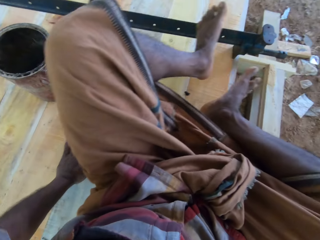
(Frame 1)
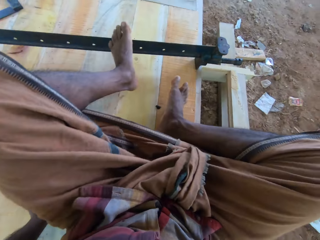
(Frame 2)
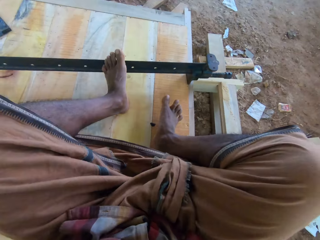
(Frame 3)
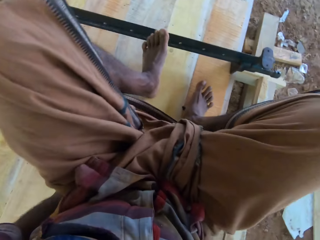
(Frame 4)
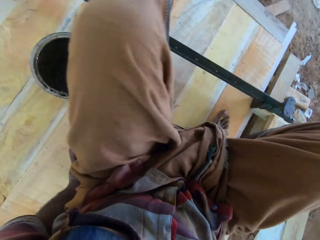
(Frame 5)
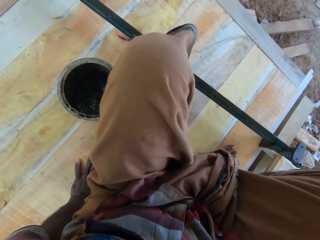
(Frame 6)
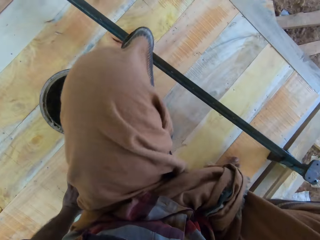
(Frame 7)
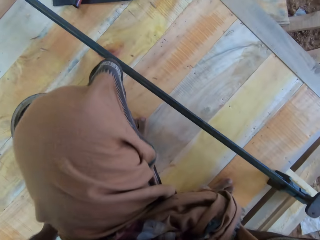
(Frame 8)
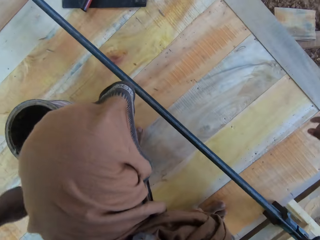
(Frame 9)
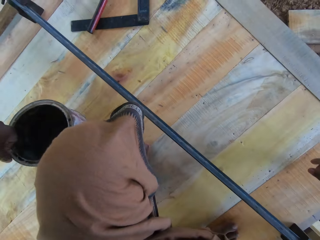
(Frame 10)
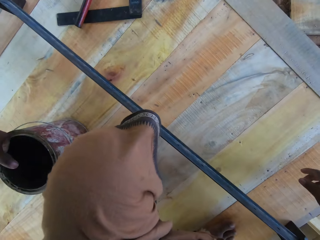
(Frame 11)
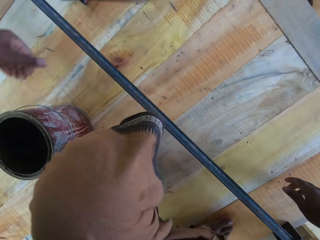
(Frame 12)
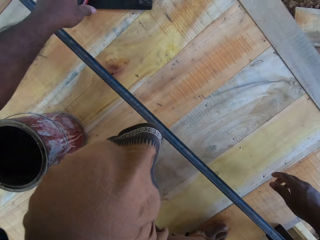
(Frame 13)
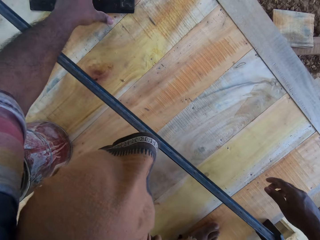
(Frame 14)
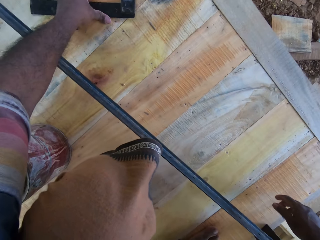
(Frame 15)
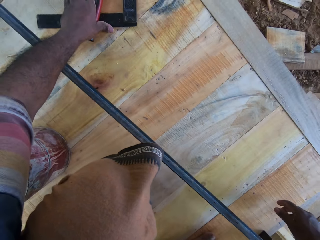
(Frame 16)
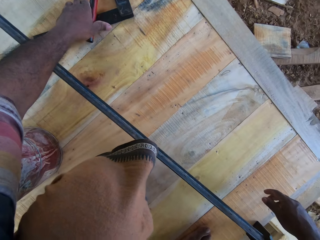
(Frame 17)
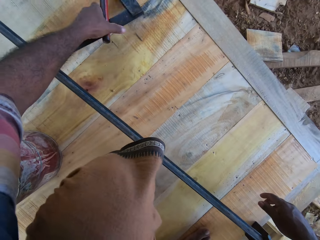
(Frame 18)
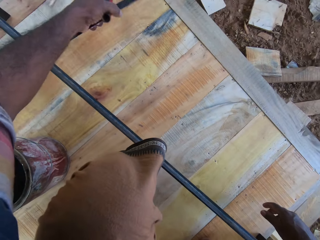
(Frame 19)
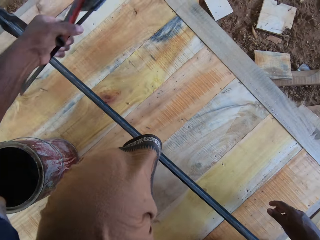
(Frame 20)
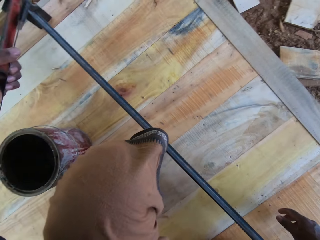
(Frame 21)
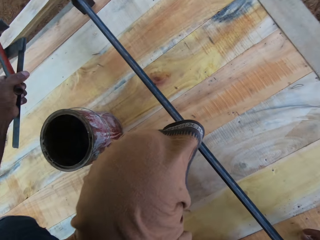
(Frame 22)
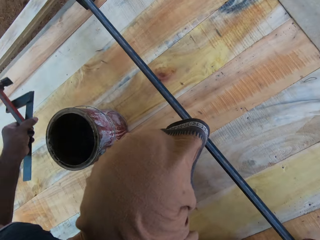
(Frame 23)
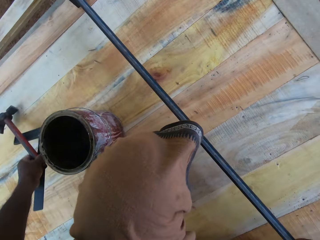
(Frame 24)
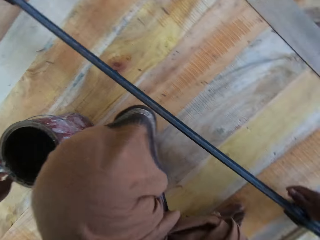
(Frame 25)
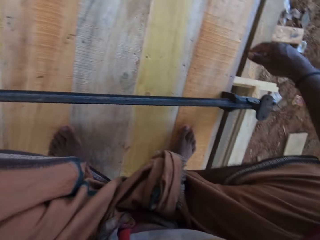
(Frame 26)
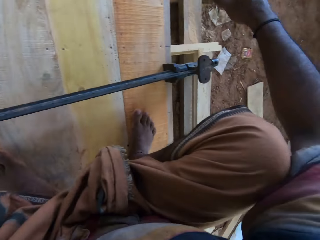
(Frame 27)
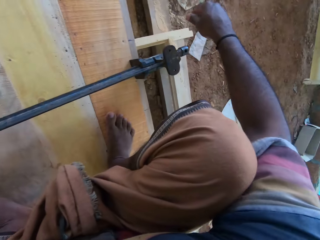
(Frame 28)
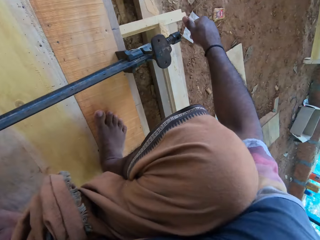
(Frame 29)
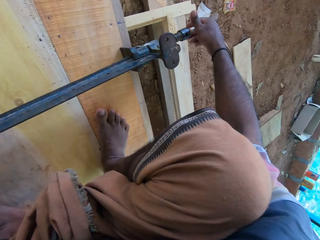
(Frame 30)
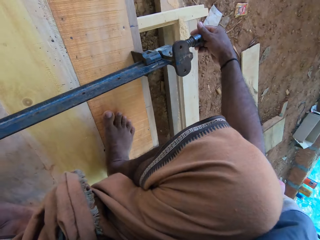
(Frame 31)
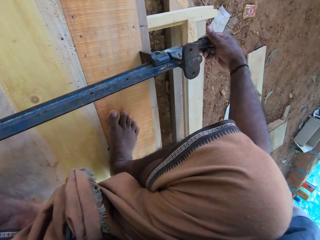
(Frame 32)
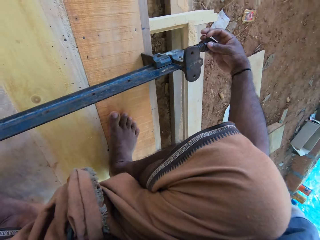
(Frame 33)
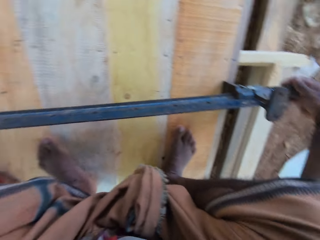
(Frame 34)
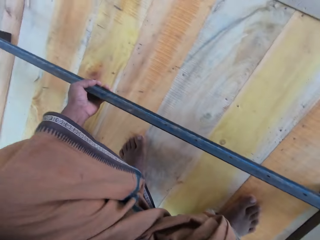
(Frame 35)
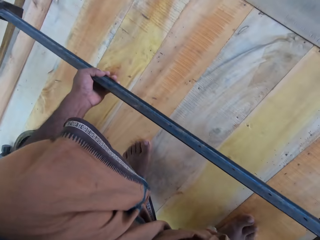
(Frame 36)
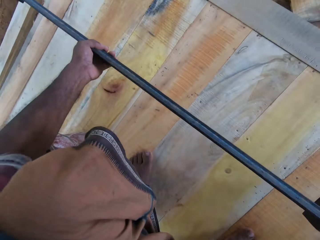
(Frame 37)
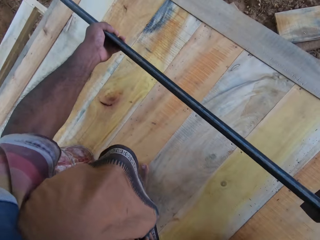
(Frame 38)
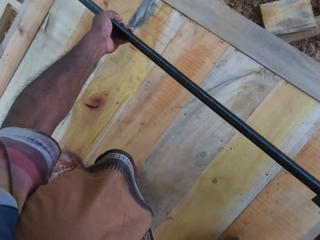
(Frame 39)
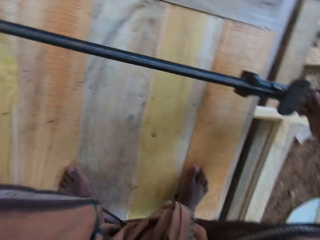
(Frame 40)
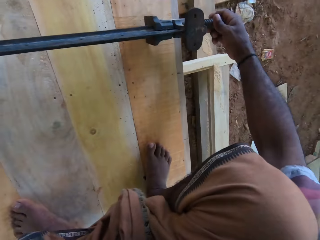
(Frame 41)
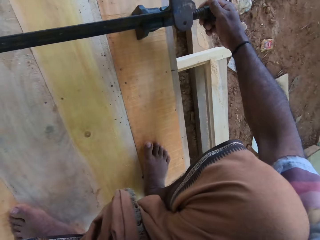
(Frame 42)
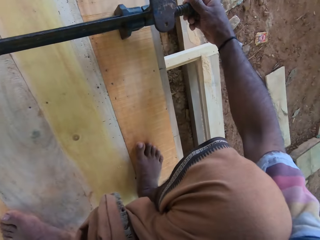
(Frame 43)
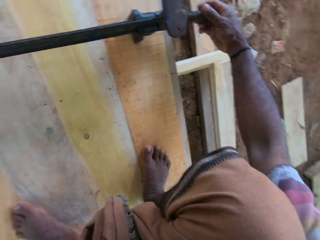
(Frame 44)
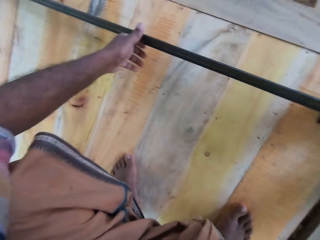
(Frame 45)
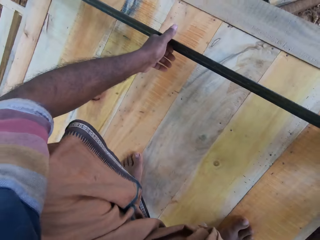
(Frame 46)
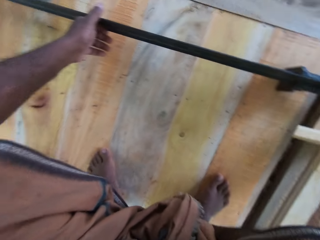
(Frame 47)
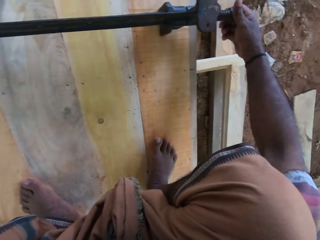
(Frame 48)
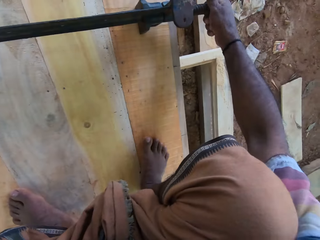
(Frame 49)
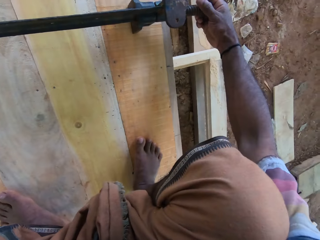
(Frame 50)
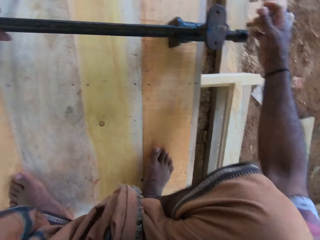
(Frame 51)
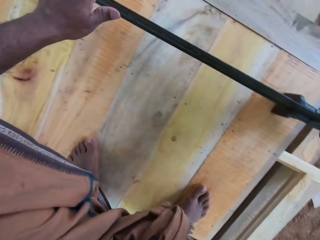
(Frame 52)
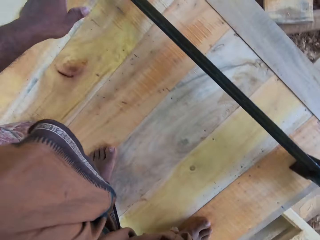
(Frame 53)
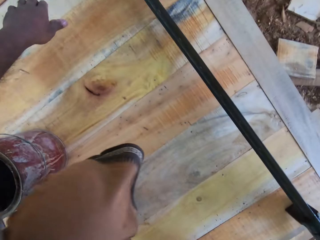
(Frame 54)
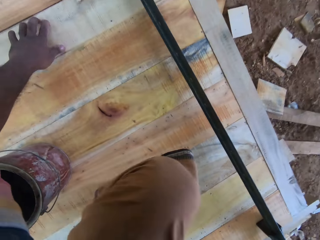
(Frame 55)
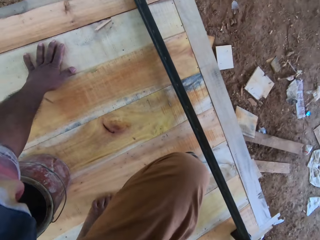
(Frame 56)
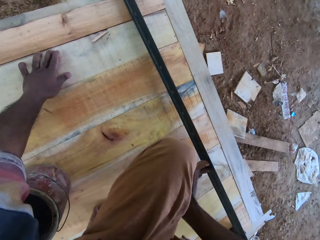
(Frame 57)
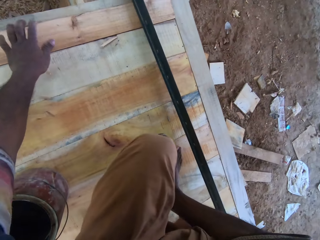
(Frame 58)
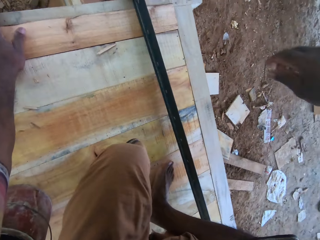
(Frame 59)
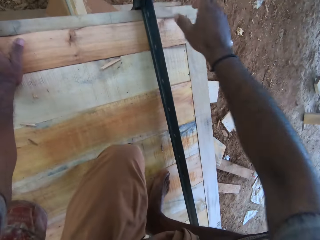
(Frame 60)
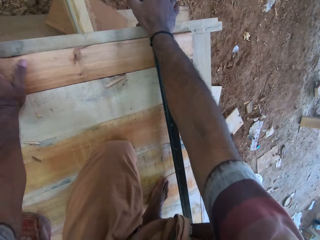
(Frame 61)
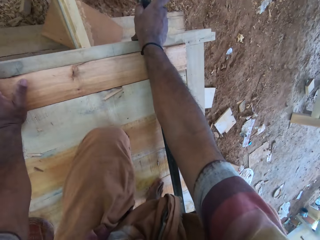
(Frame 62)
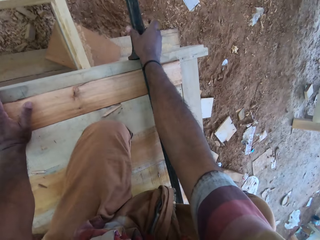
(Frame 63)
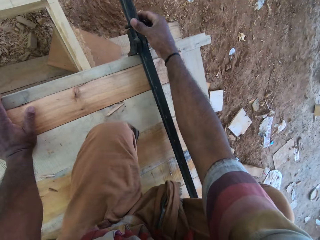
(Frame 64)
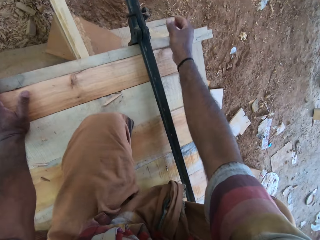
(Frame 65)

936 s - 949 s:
The camera wearer puts feet on the timber. They pick up a square ruler, a carpenter L-shaped ruler, from the furniture. They put the square ruler and the hammer on the furniture. They adjust the metal or table fence. They open the table fence lock. They turn around. They move the metal on the furniture. They turn the head. They lock the table fence. They put the left hand on the furniture and hold the metal with the right hand.

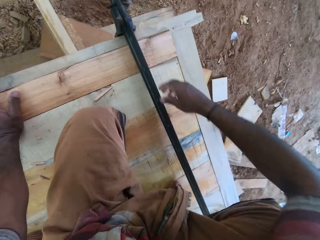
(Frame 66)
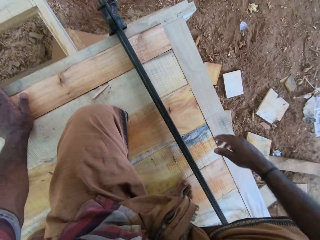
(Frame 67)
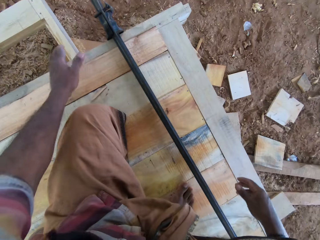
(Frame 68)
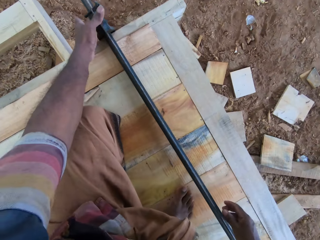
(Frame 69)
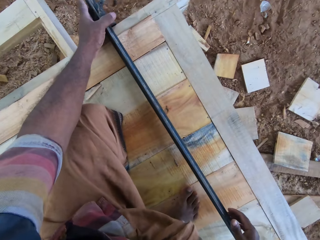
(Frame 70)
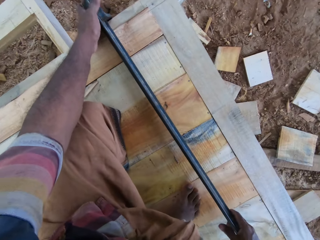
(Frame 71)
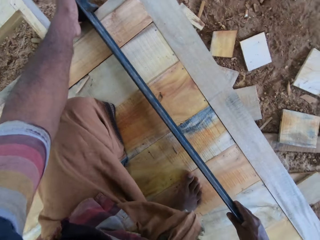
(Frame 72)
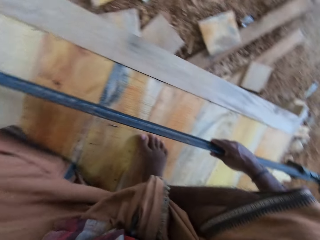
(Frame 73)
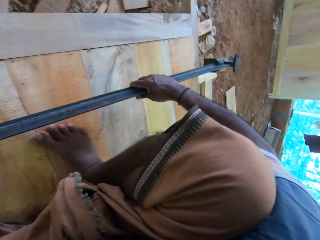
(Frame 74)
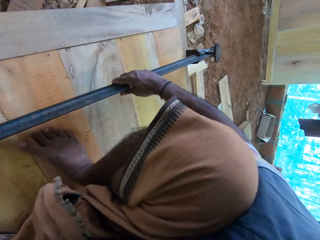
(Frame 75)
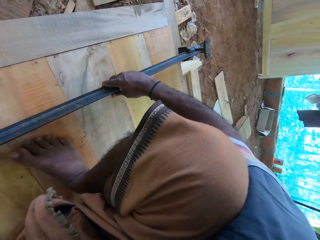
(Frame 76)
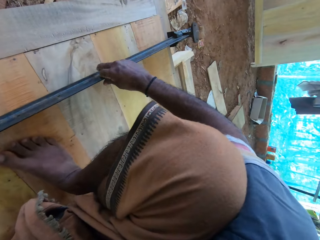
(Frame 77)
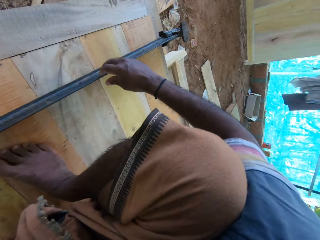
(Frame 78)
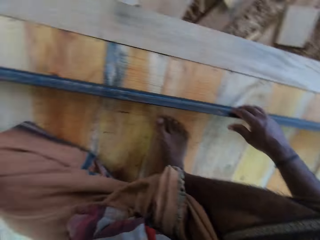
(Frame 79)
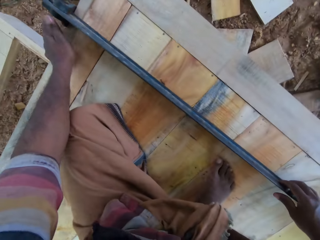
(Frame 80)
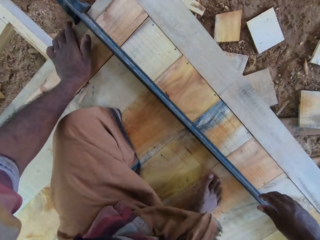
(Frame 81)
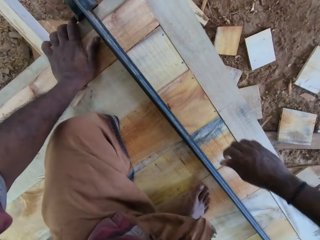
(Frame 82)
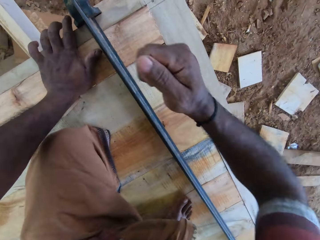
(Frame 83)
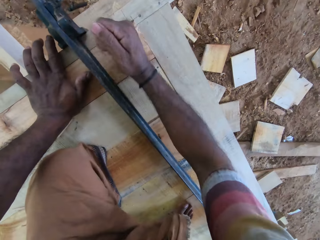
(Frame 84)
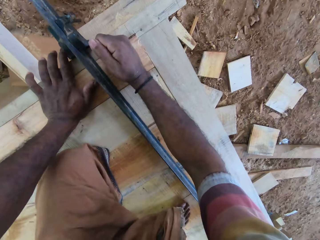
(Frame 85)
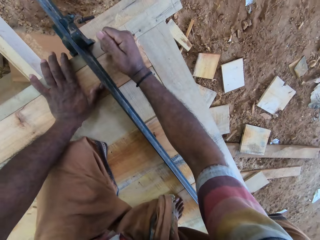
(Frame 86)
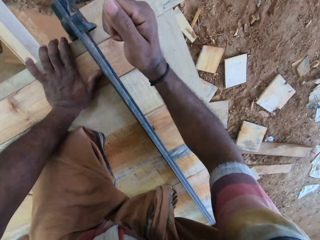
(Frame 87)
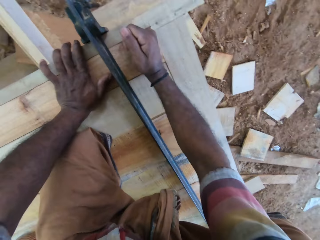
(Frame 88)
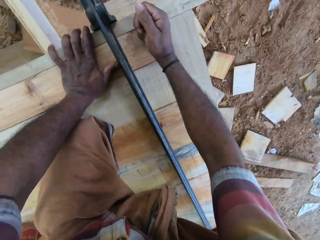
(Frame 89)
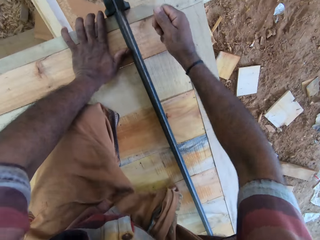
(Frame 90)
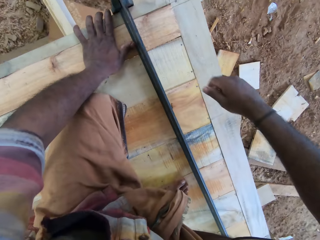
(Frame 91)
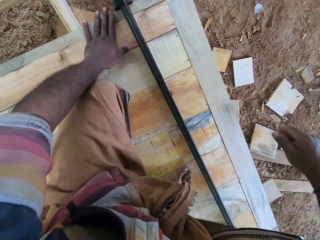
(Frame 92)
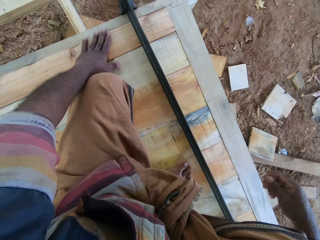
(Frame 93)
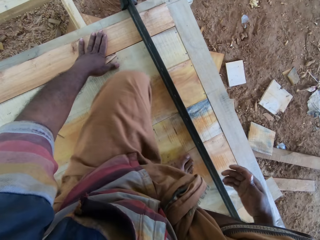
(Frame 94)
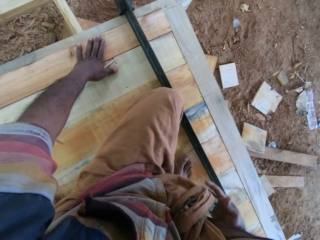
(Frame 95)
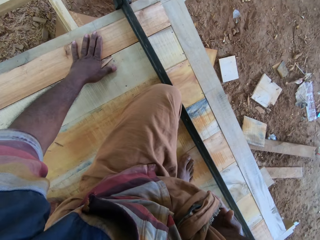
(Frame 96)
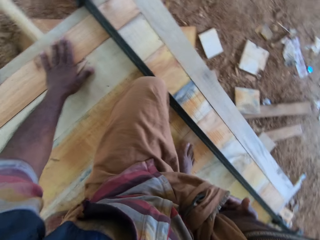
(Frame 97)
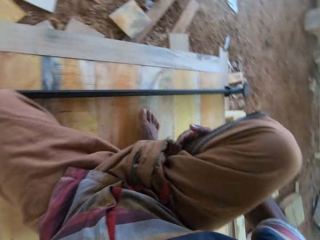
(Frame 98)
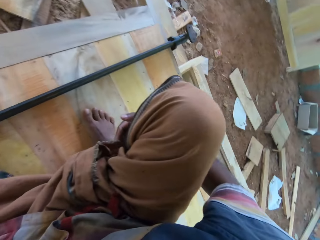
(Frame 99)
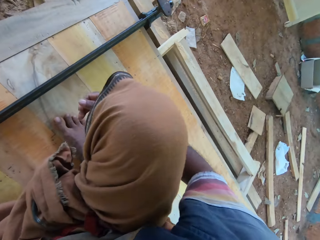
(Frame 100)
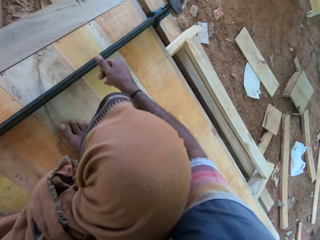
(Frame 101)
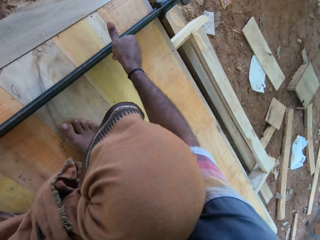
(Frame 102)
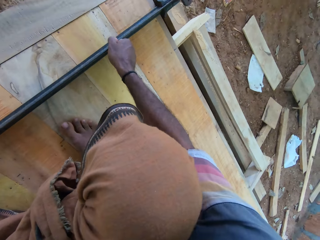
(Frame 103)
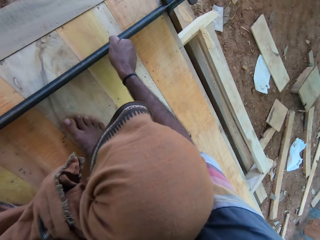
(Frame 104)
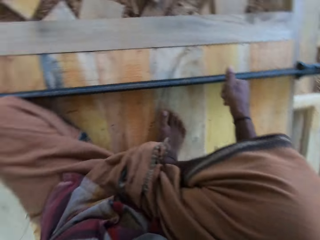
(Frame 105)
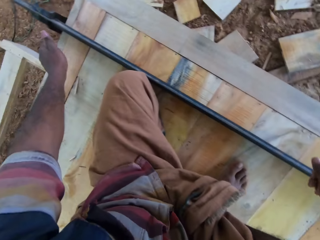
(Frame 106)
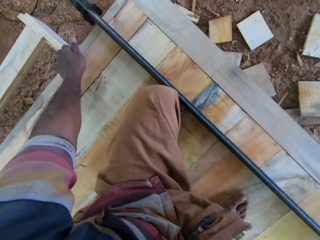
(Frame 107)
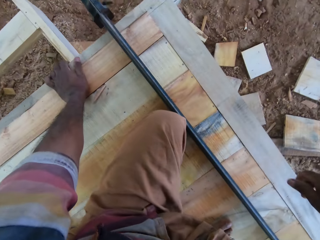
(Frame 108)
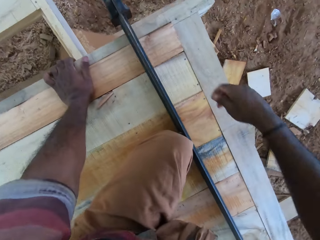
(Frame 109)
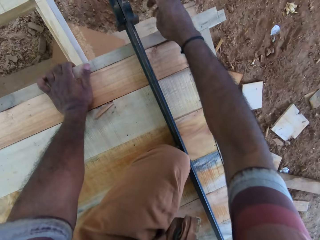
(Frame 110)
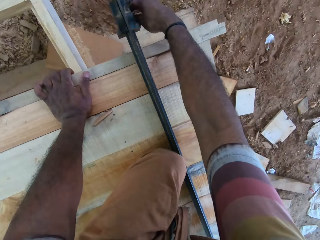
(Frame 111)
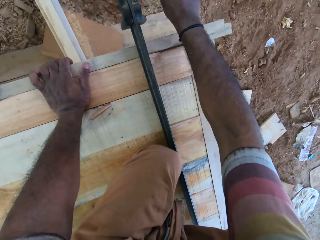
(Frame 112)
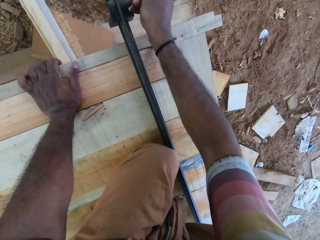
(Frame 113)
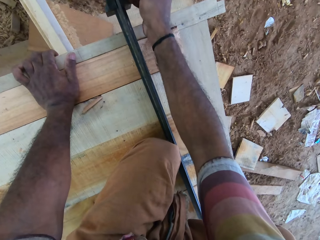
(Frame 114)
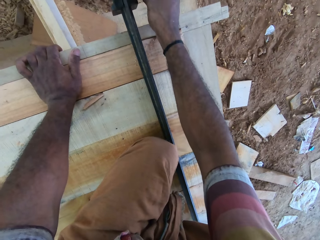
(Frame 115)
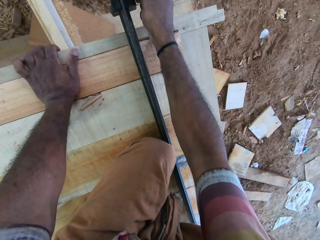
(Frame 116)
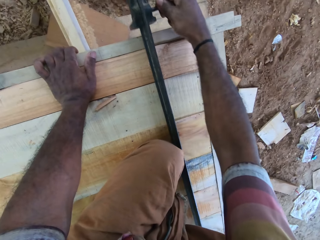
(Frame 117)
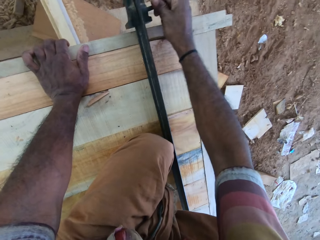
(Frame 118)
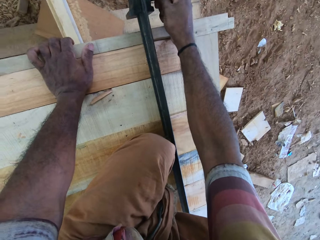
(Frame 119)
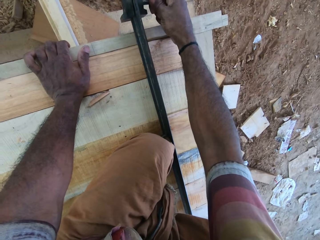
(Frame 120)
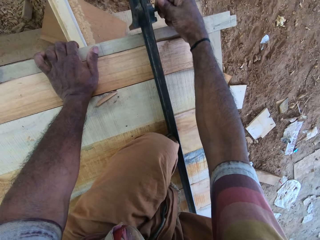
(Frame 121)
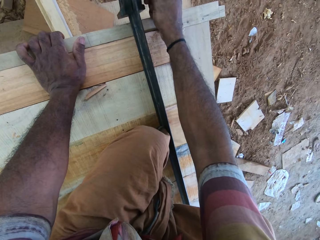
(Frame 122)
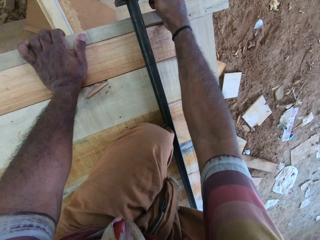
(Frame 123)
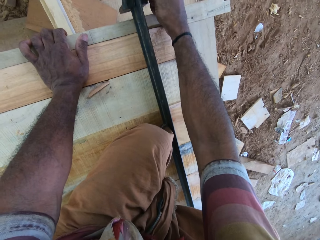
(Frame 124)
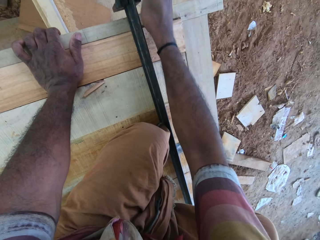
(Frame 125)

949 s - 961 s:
The camera wearer removes the right hand from the metal and holds the metal with the left hand. They turn around. They set the table fence on the table. They hit the timber with the right hand. They stop hitting the timber. They turn around. They move the metal. They turn to the left. They put the left hand on the timber. They adjust the metal with the right hand.
